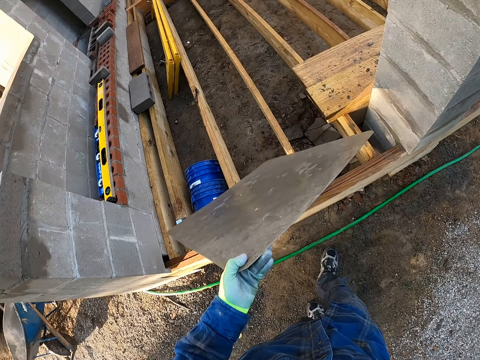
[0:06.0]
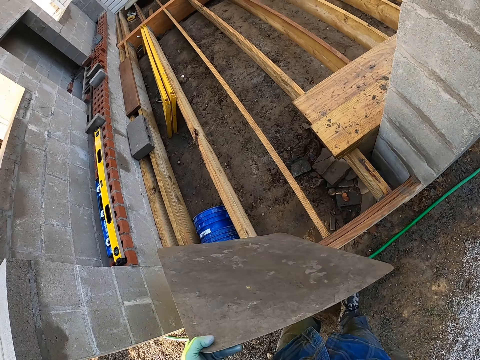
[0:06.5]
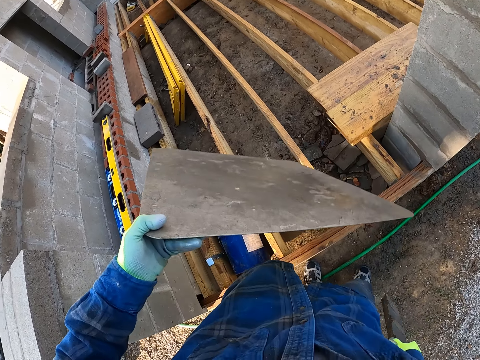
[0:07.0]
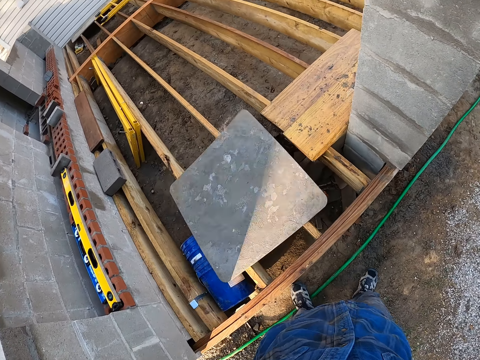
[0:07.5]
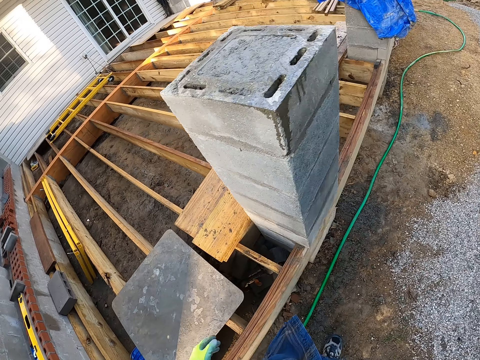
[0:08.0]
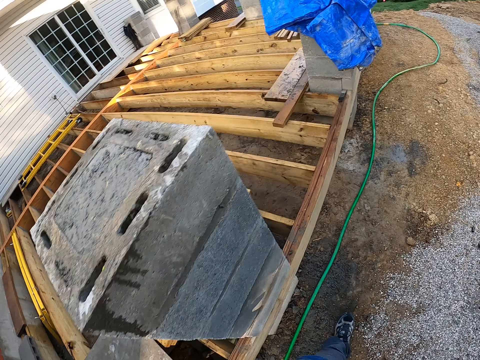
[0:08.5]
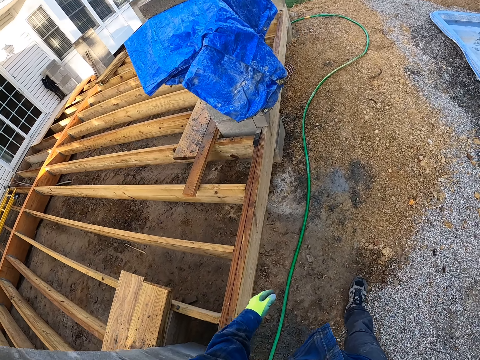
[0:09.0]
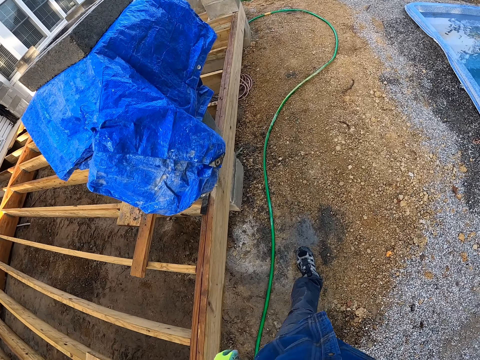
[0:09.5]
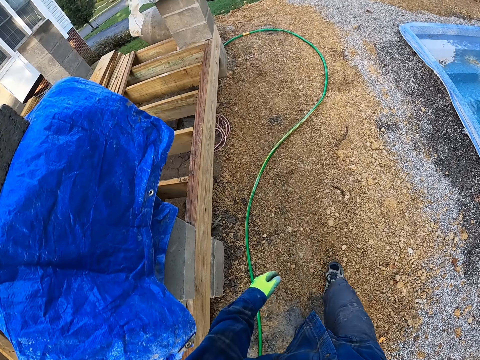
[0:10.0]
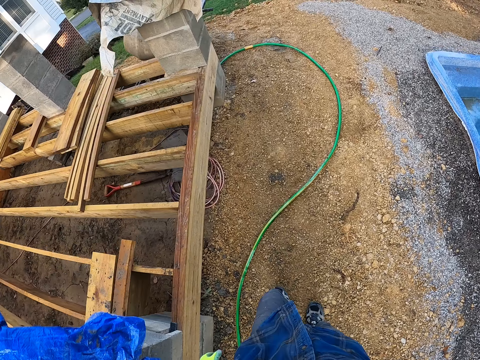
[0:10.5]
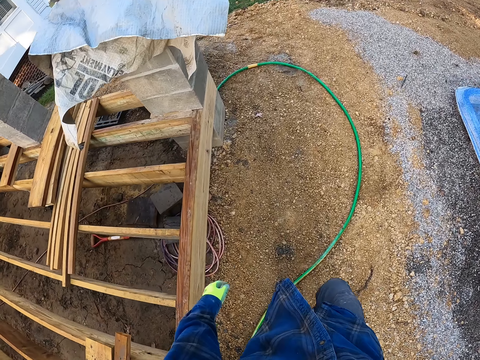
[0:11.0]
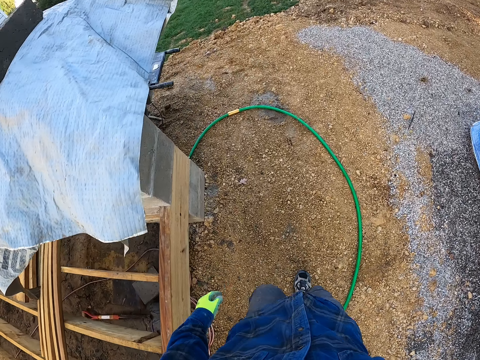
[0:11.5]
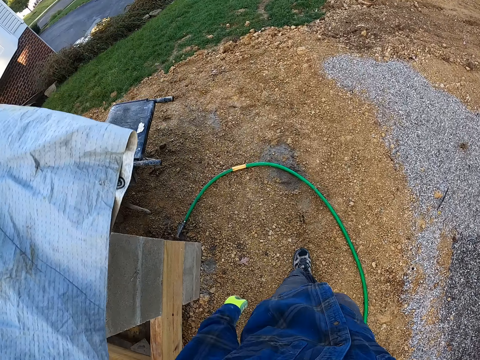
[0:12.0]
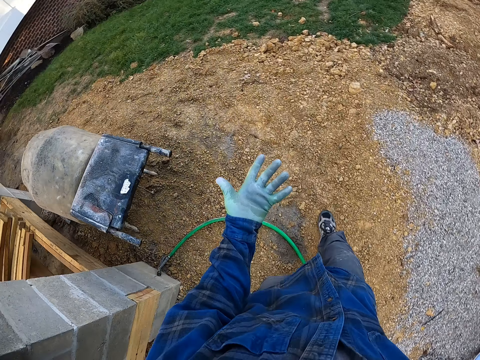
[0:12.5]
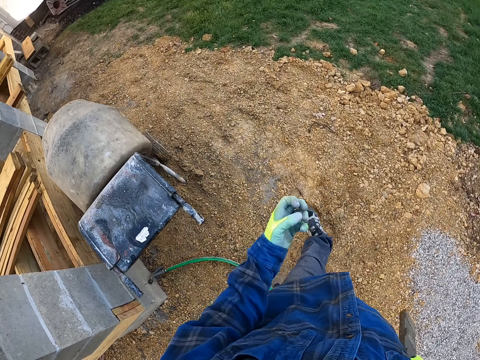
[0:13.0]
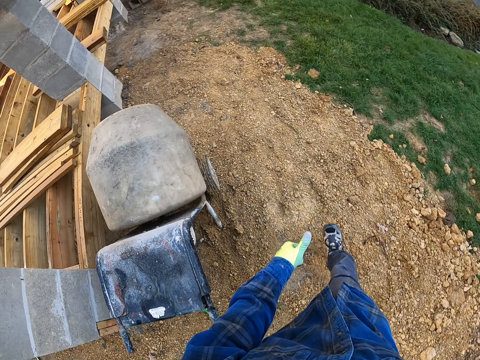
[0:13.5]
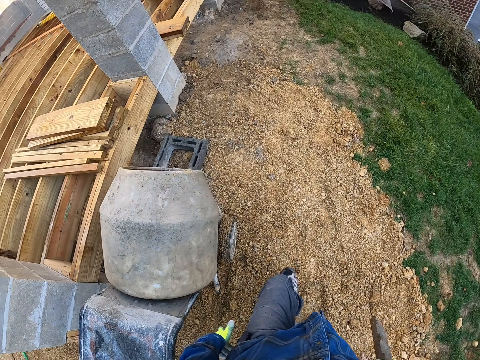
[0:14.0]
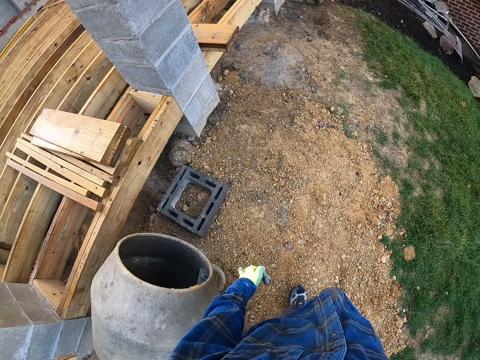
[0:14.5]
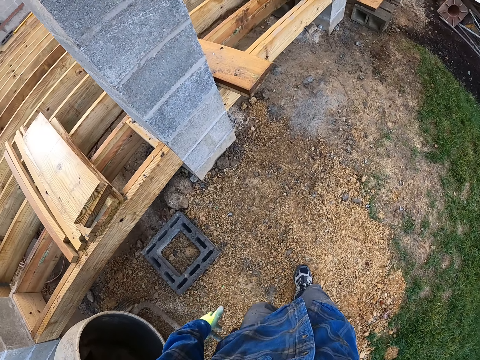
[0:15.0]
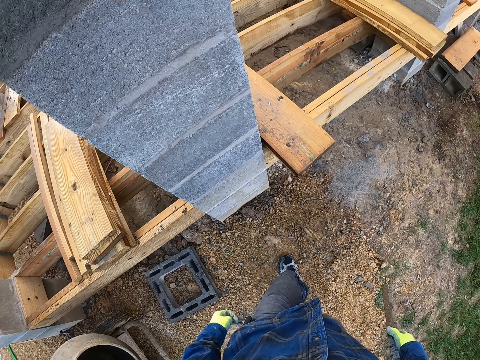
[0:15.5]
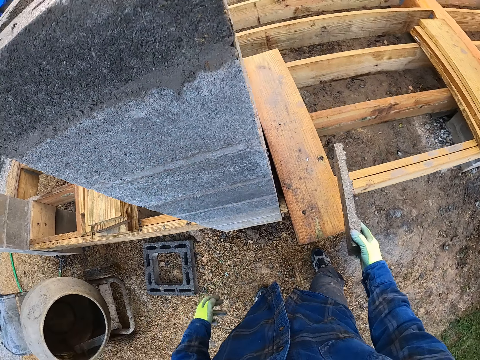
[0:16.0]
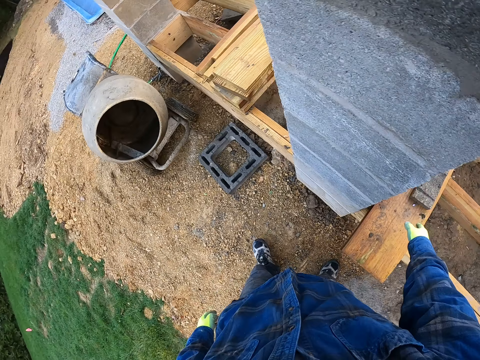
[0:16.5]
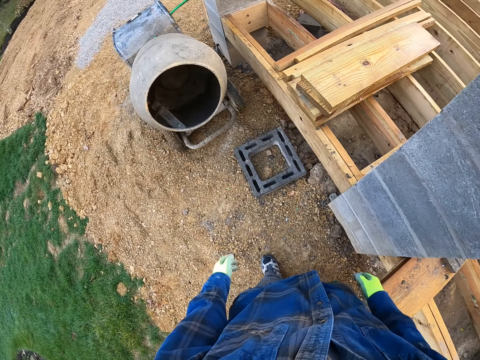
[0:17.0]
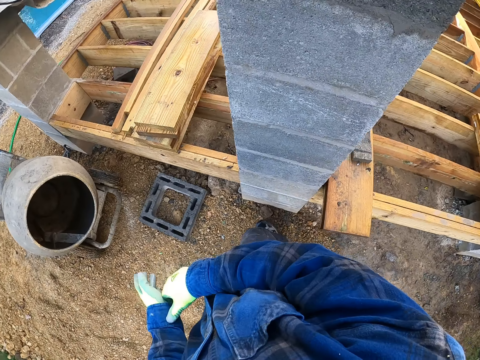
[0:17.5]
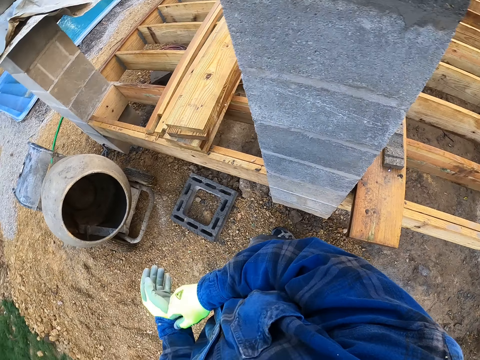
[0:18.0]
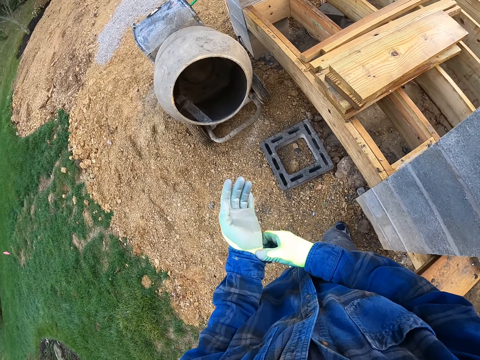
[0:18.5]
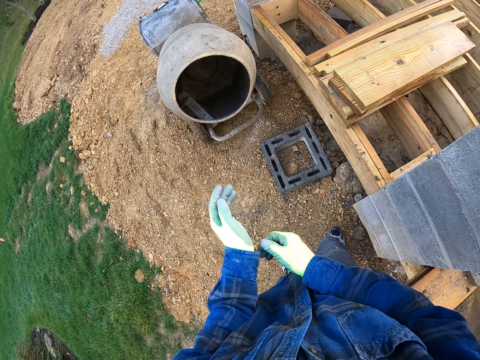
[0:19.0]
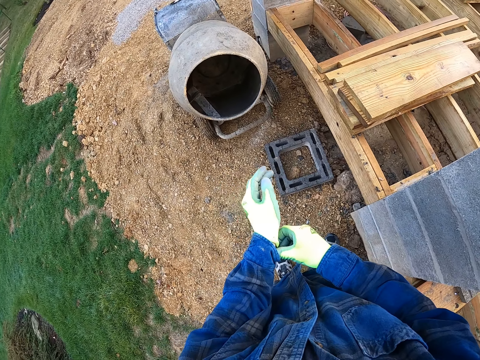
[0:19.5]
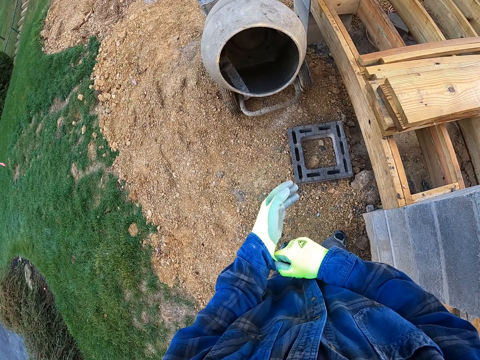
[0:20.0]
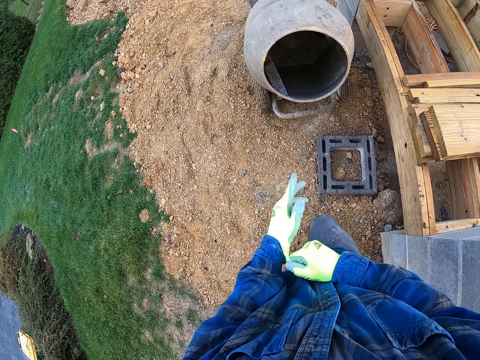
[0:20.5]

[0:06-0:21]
The camera wearer drops the wood in his left hand on a wood frame. He walks around the construction site. He moves to a side of a building. He drops the block in his right hand on a piece of wood. He adjusts the glove on his left hand with his right hand.

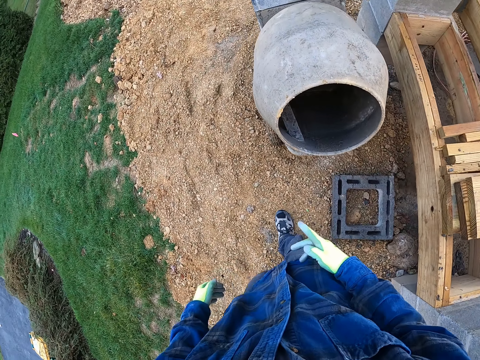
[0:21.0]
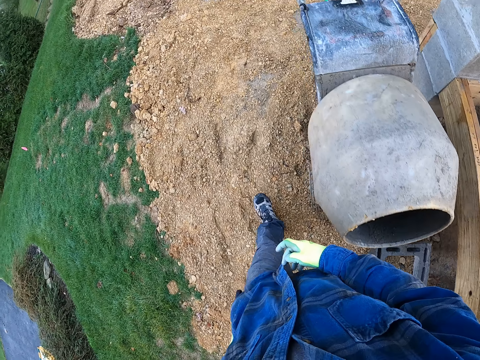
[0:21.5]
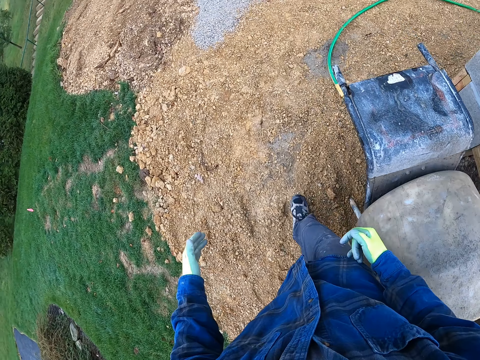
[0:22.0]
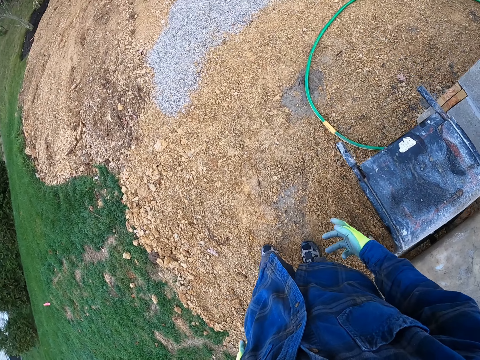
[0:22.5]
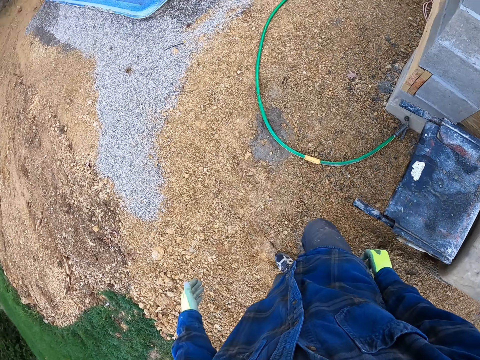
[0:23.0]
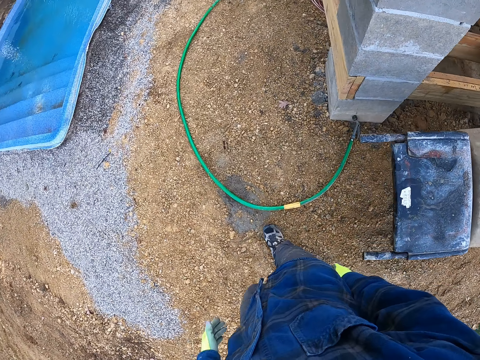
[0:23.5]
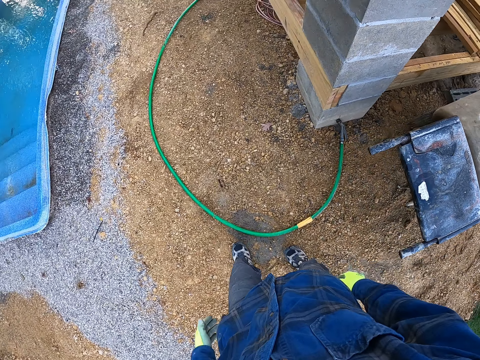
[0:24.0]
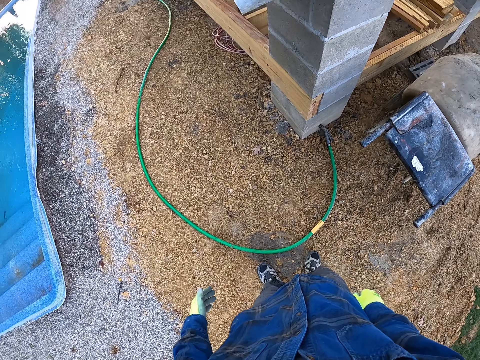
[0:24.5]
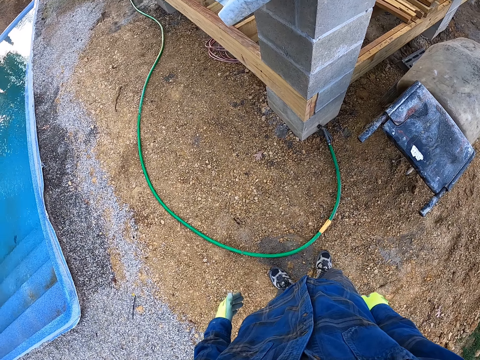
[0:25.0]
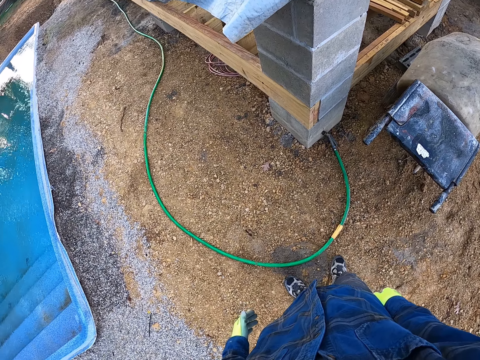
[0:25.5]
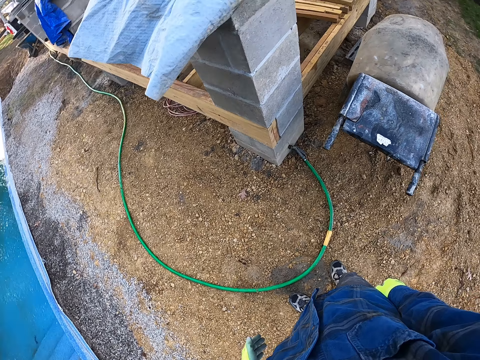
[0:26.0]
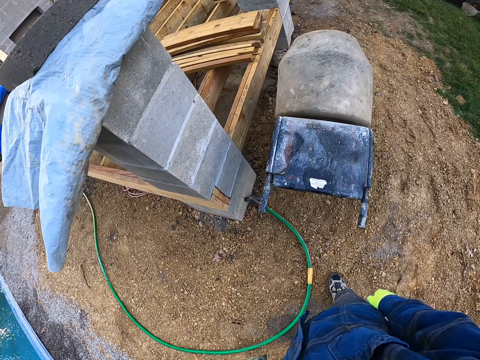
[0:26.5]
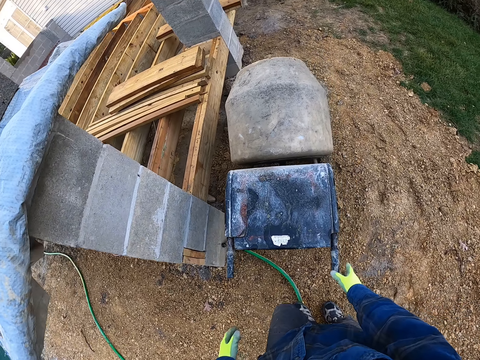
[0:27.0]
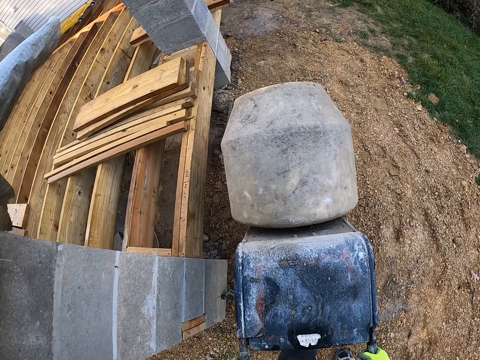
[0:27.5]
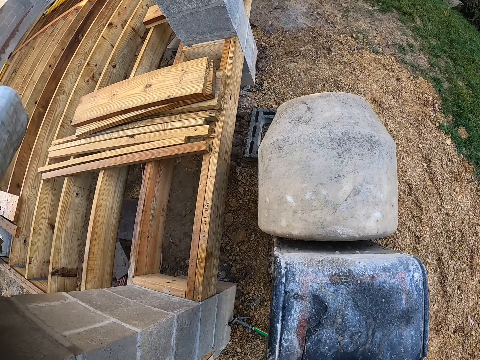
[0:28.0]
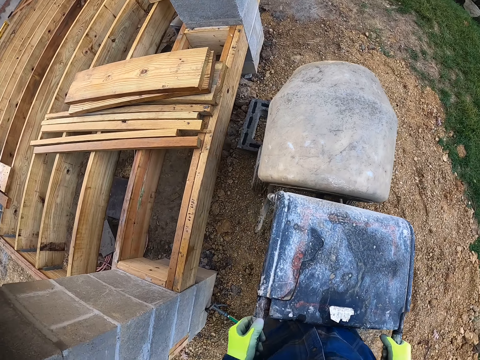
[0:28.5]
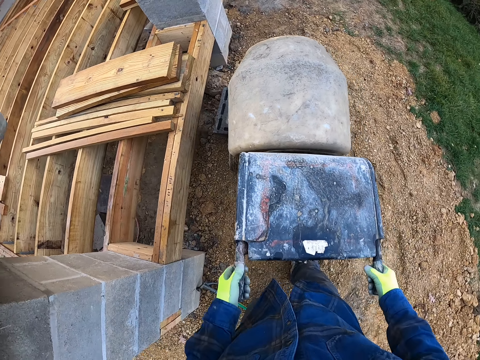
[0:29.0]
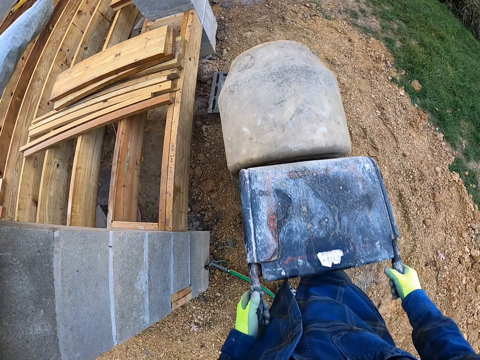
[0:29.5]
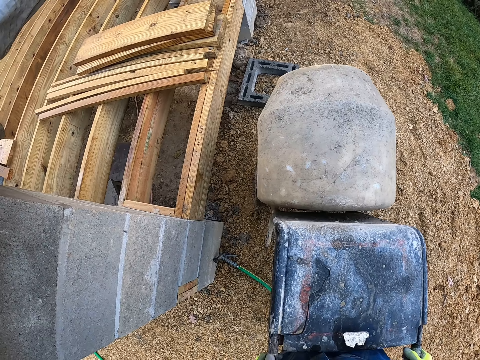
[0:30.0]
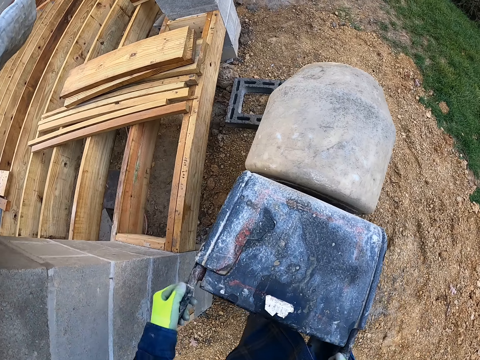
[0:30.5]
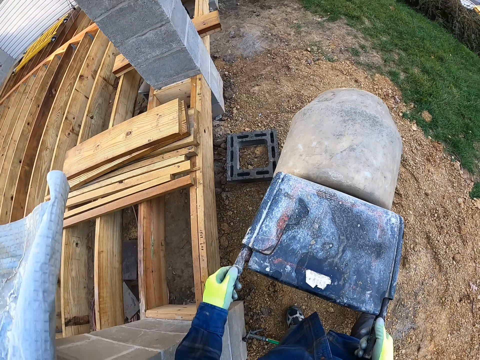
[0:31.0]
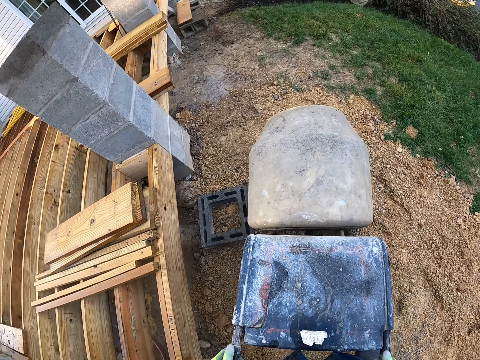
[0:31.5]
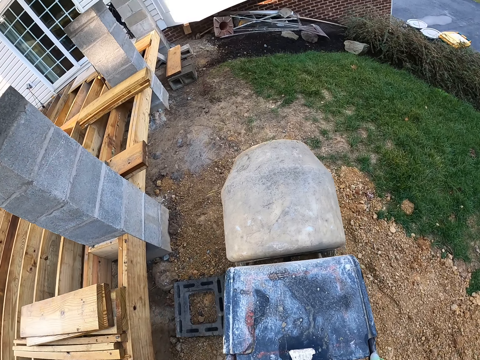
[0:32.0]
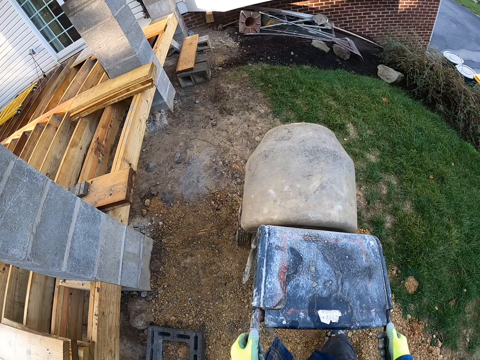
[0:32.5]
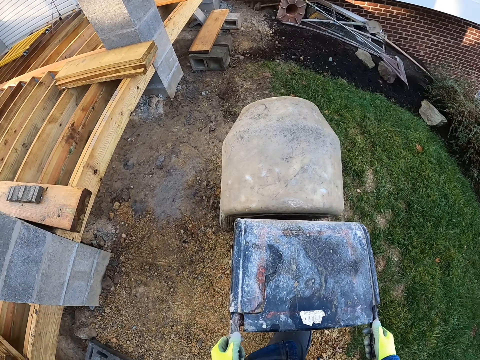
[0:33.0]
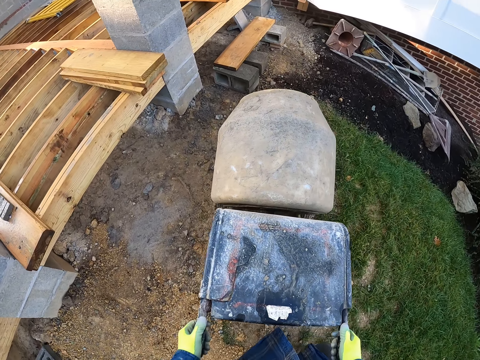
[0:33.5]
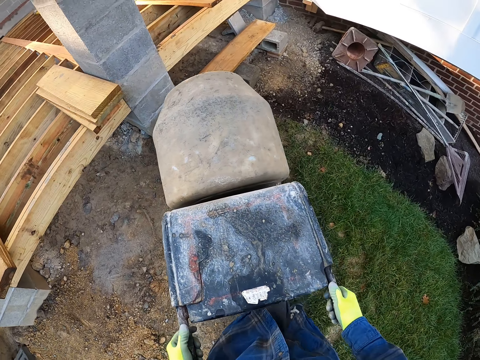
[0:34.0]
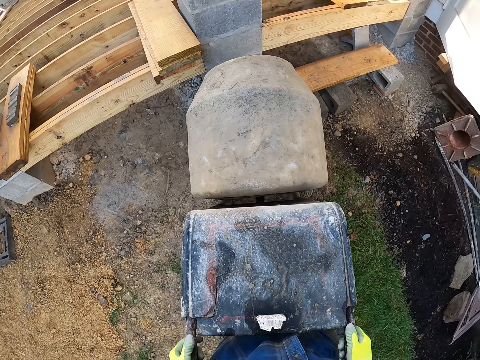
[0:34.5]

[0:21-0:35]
The camera wearer walks around the construction. They stop walking. They move a concrete mixer by the side of the building. They take the concrete mixer. They wheel the concrete mixer to a different place.
